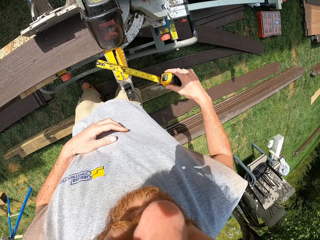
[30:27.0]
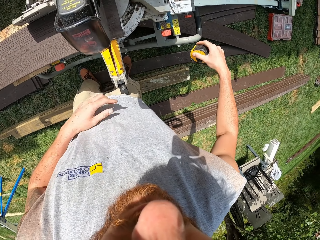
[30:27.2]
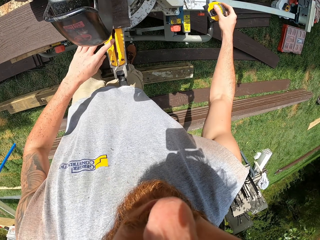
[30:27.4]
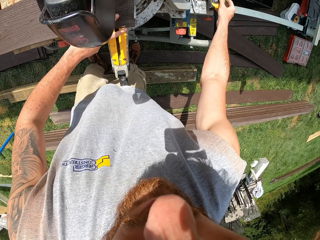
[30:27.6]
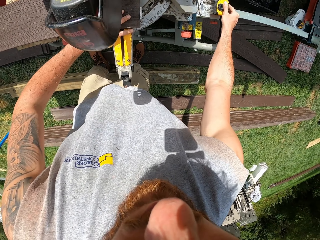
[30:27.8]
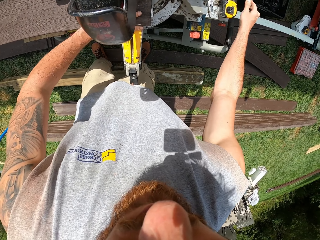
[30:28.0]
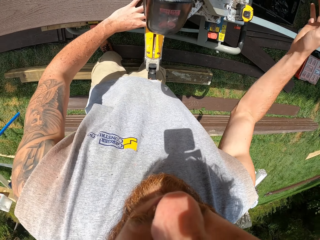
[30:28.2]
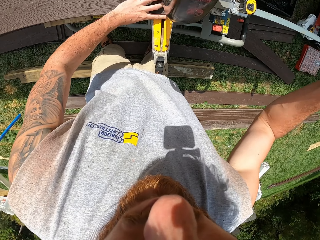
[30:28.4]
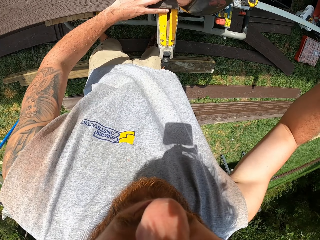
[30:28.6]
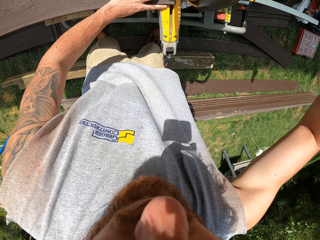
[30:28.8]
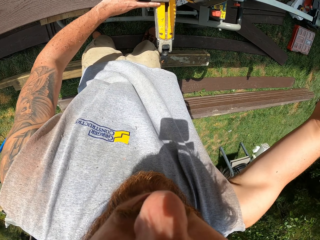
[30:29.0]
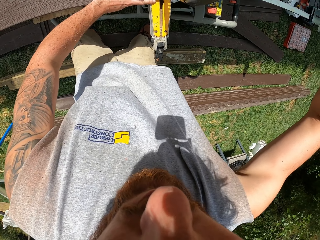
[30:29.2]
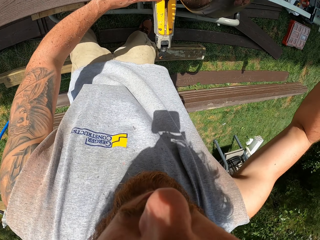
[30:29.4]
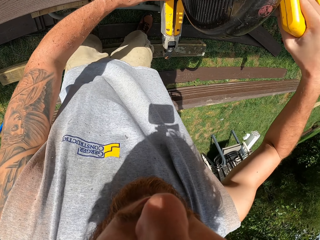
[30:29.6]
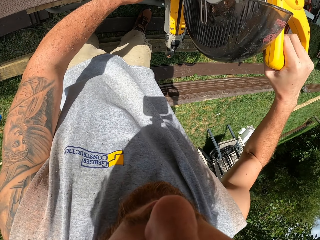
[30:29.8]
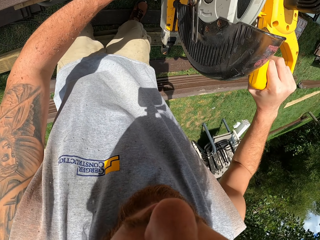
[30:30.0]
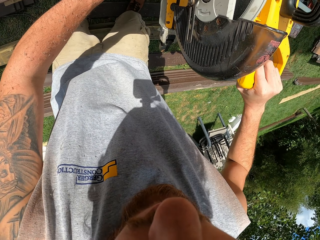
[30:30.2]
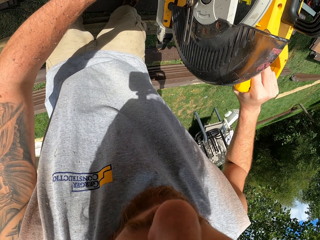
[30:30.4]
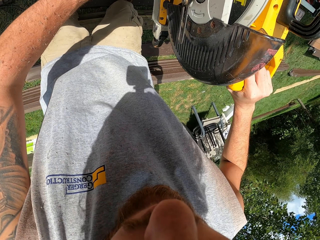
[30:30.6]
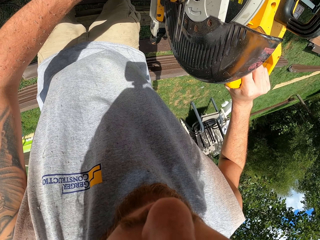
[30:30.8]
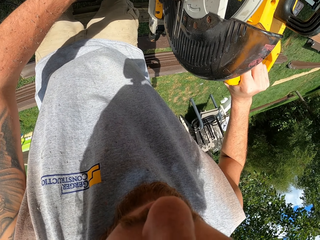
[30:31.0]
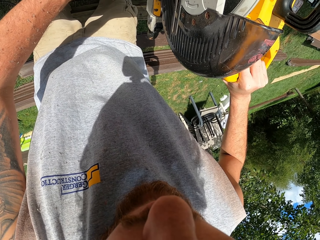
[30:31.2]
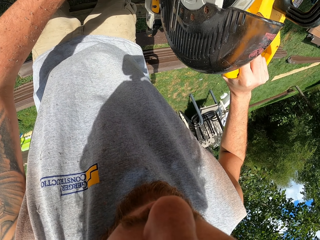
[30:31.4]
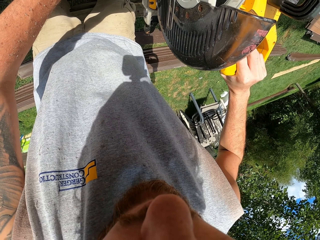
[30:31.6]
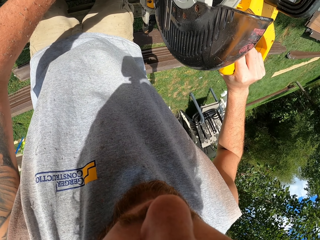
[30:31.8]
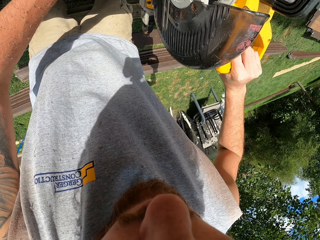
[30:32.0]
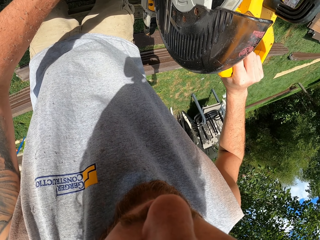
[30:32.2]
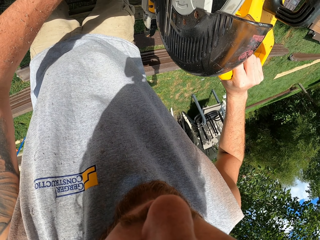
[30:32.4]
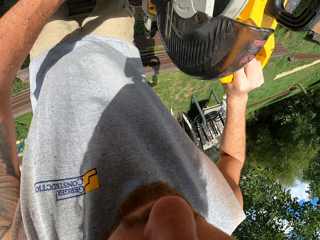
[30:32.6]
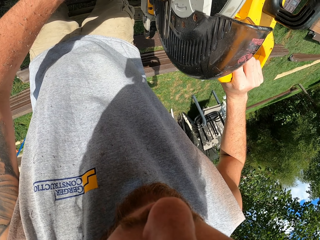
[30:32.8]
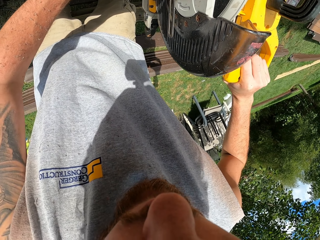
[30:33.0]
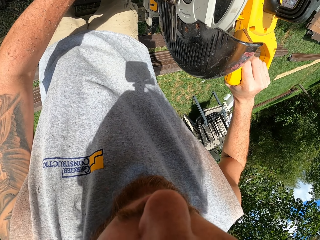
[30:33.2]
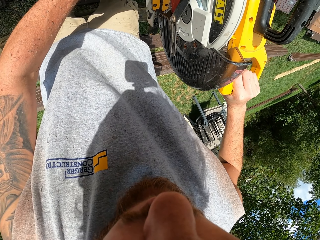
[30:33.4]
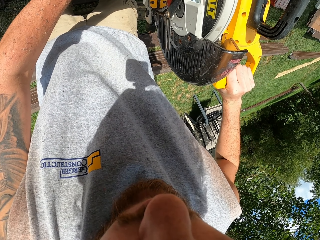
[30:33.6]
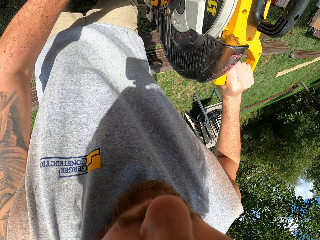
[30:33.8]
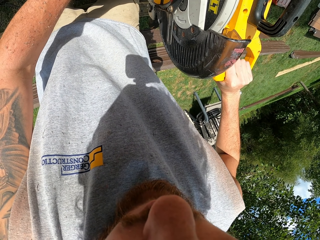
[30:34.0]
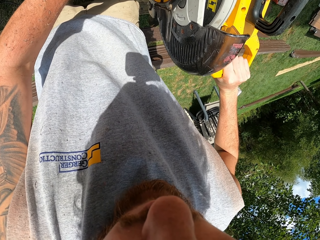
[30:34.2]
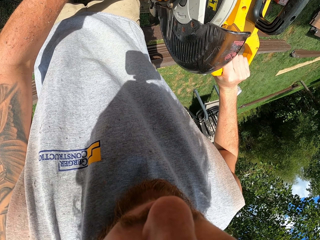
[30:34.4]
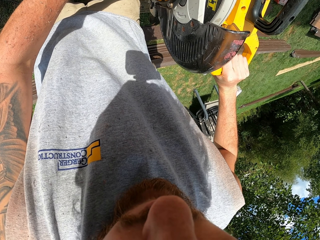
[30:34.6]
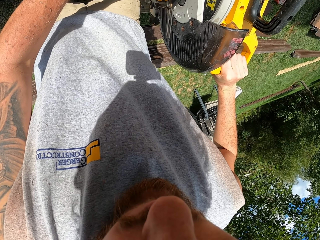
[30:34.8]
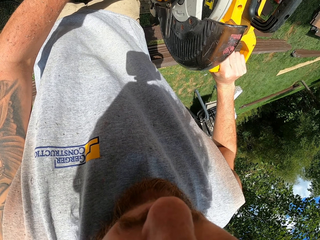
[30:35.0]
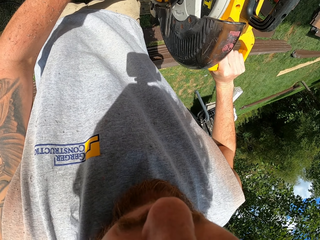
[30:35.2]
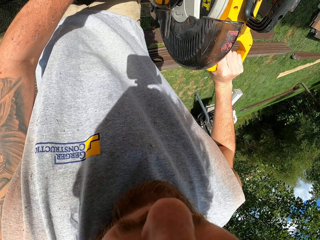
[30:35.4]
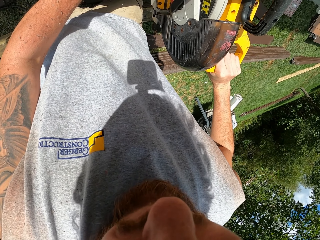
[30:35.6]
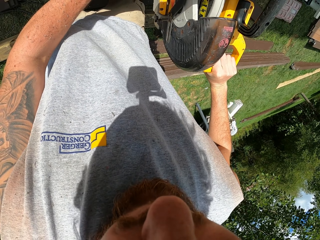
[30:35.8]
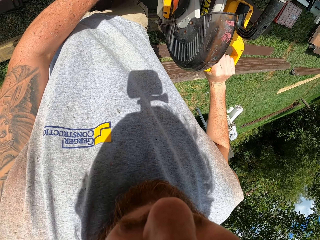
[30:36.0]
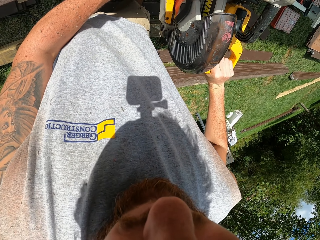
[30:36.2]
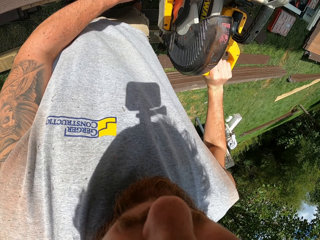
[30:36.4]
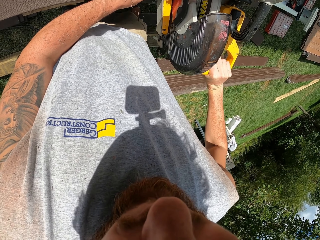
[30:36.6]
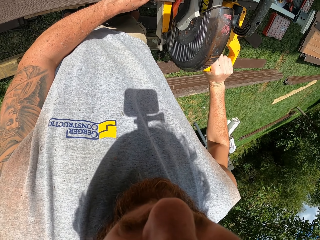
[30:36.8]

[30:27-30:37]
The camera wearer folds the tape measure. They put down the tape measure. They cut the wood with the wood cutter.

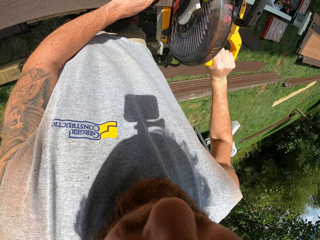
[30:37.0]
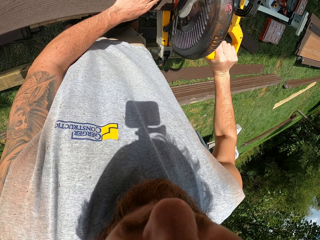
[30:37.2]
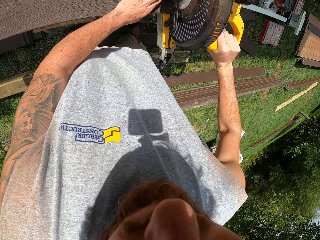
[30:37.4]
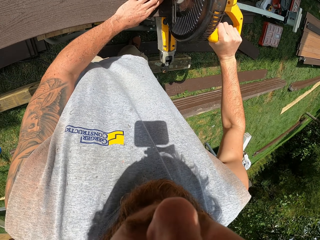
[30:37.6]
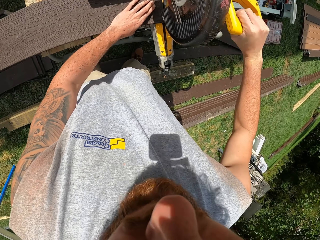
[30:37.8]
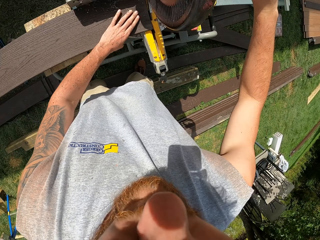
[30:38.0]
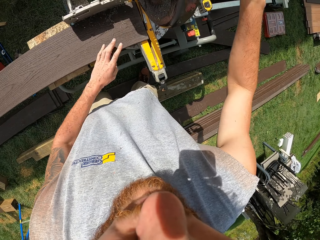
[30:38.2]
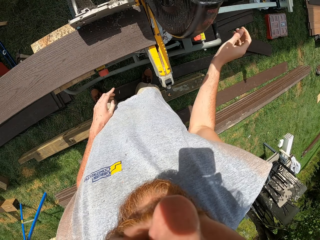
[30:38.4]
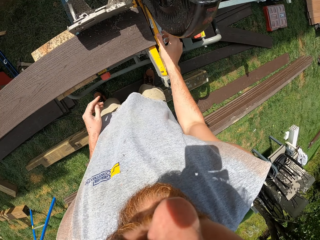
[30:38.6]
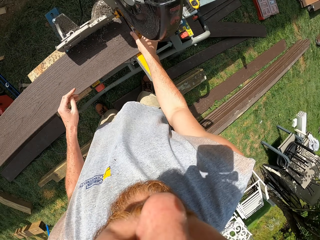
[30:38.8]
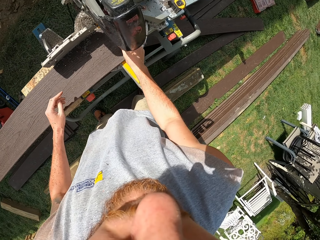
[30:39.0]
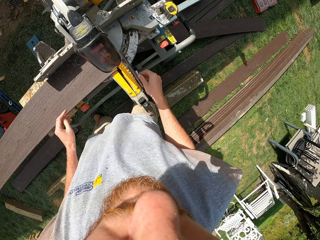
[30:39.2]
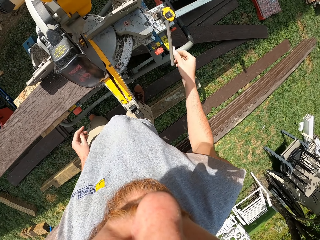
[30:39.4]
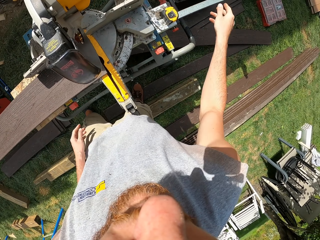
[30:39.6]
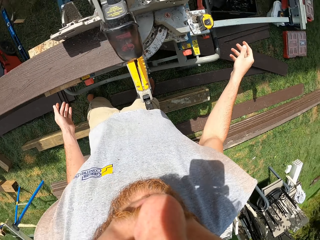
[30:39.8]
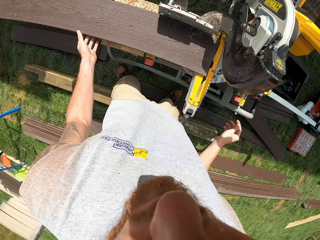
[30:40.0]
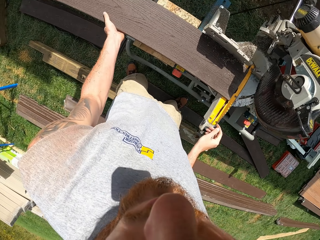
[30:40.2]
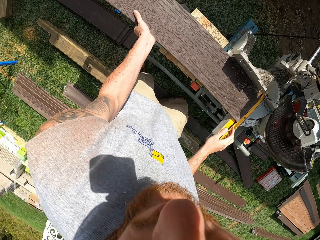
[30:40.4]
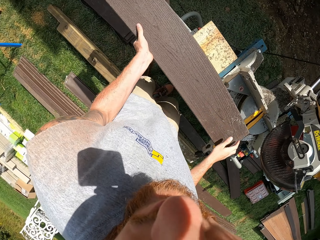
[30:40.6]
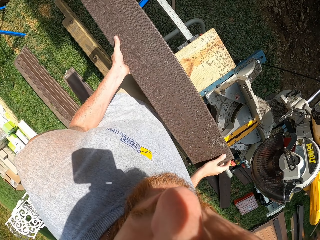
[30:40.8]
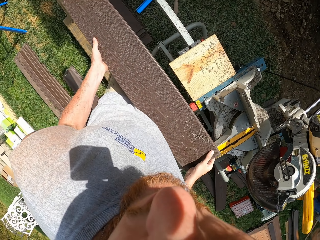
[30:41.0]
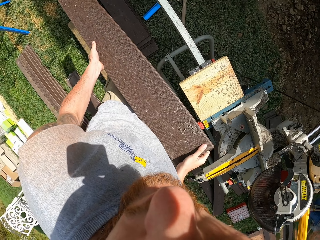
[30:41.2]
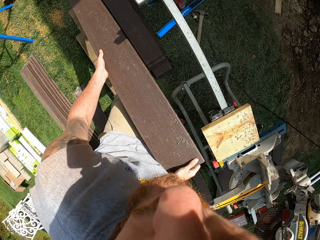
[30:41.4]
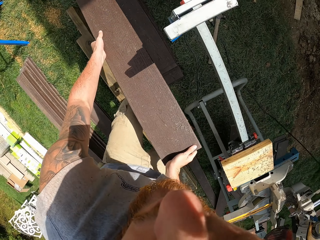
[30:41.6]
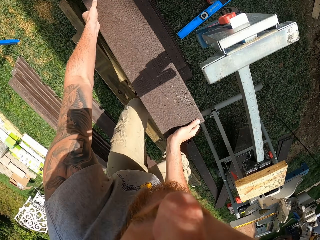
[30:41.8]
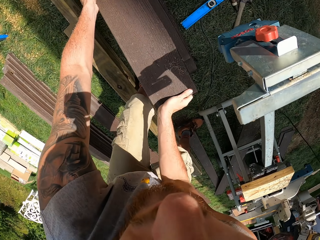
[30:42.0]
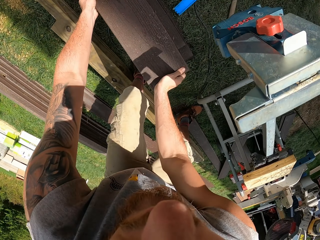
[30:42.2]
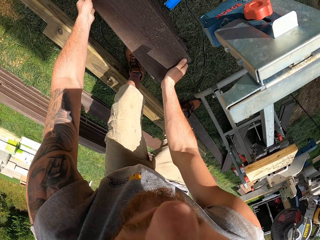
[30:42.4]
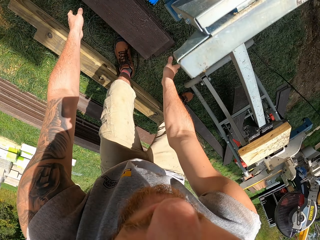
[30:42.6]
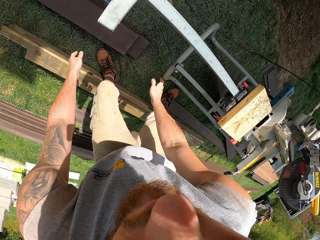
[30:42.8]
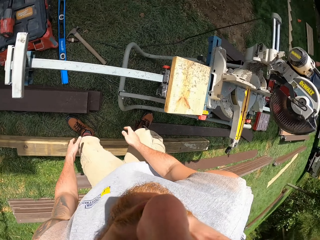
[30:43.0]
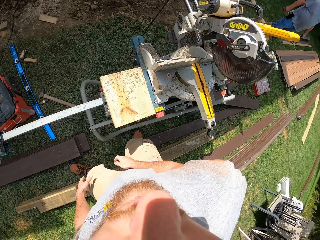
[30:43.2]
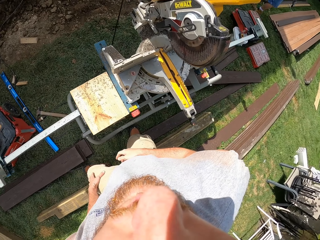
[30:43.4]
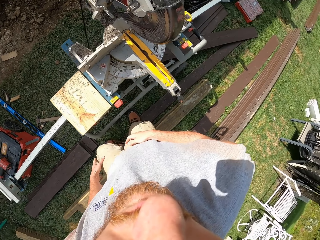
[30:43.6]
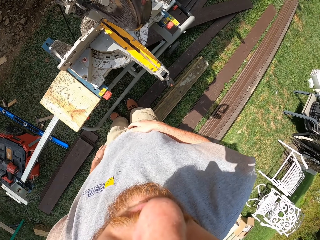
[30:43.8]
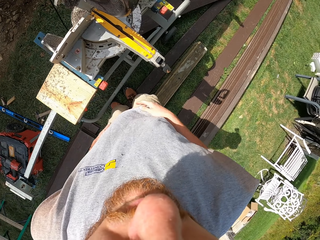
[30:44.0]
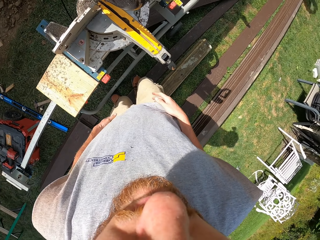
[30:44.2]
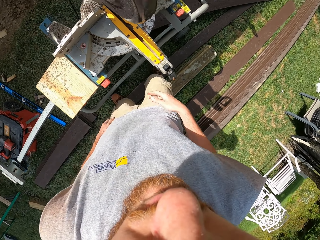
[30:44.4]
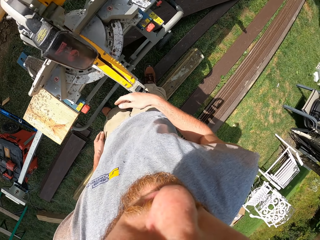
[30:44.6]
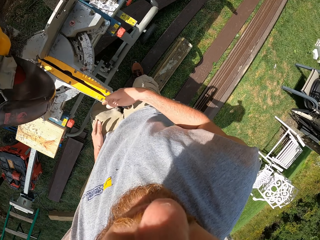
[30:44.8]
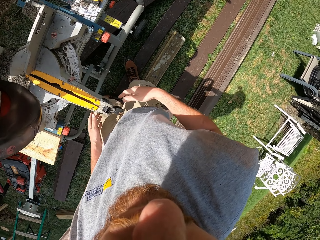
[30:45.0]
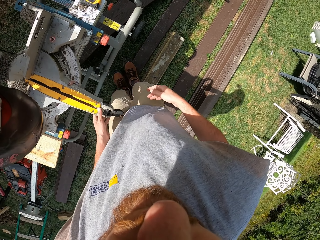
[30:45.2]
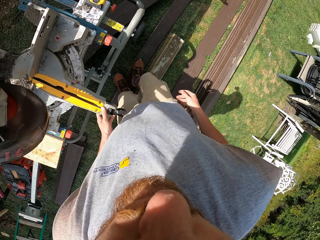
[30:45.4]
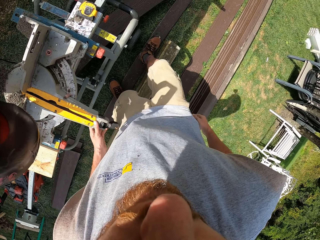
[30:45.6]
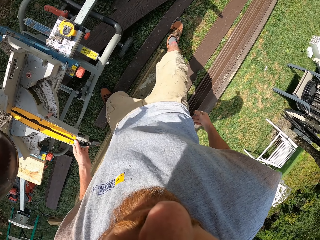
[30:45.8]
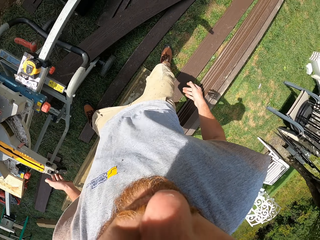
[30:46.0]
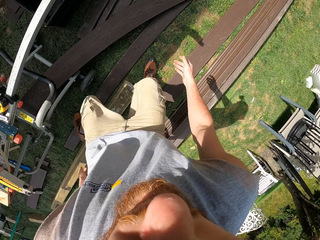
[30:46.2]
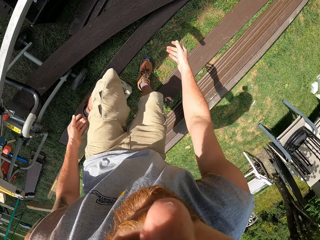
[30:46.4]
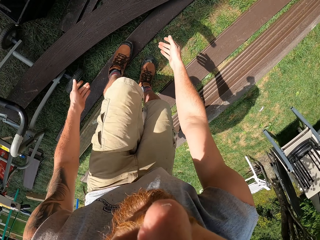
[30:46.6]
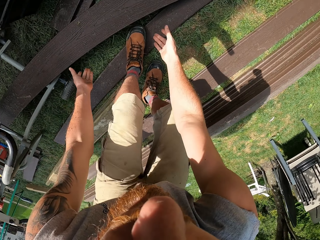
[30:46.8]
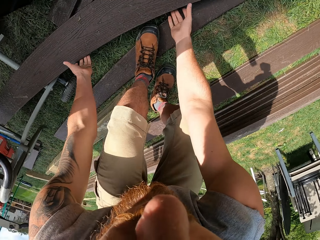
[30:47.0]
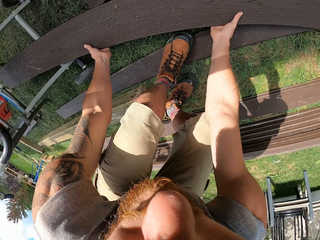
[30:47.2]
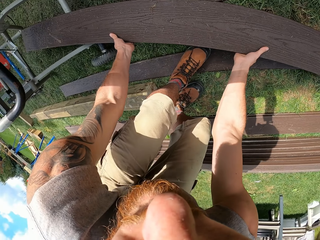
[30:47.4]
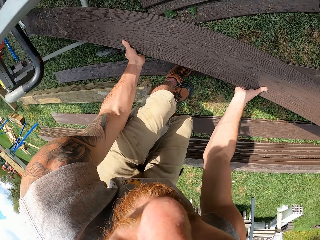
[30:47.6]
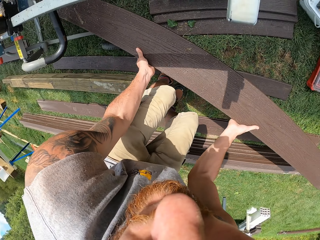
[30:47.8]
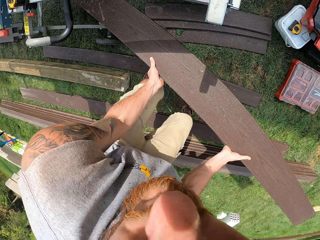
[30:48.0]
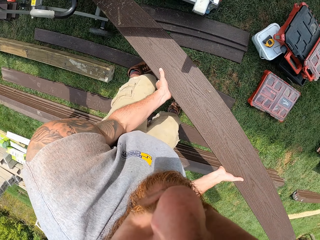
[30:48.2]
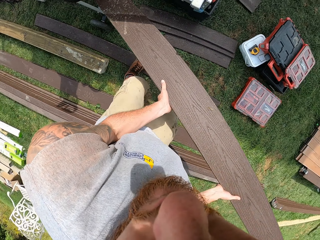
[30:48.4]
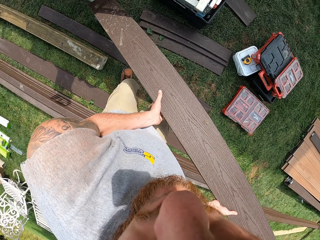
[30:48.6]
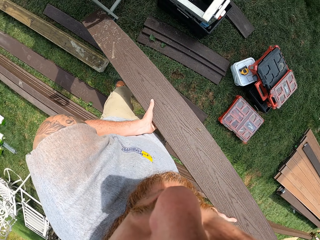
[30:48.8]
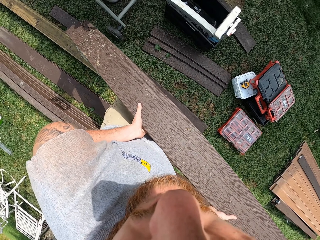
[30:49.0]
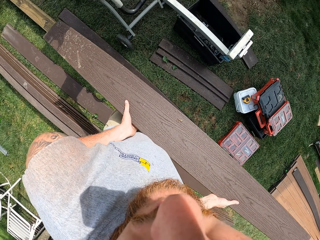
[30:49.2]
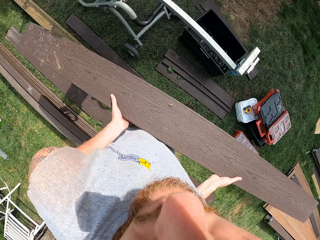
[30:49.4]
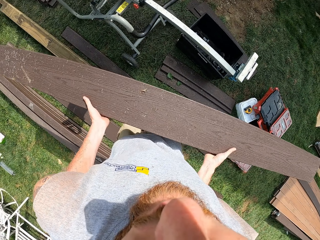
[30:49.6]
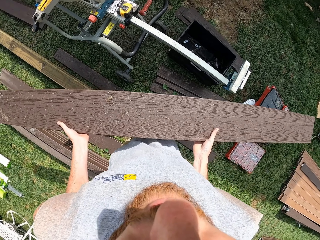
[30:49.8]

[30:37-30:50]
The camera wearer picks up a piece of wood on the wood cutter. They throw the piece of wood. They pick up wood on the wood cutter. They place the wood on the ground. They walk around. They pick up wood on the ground.
